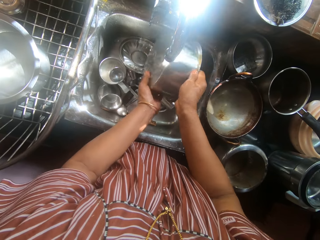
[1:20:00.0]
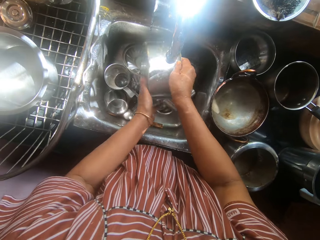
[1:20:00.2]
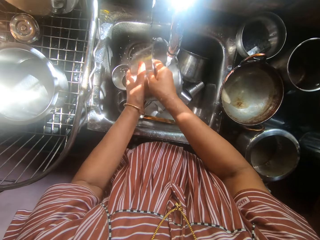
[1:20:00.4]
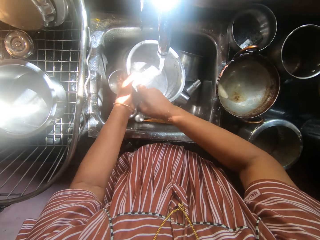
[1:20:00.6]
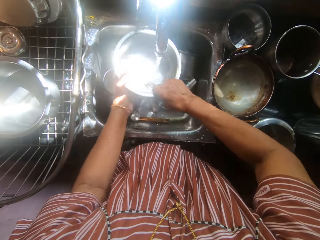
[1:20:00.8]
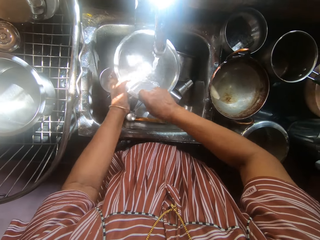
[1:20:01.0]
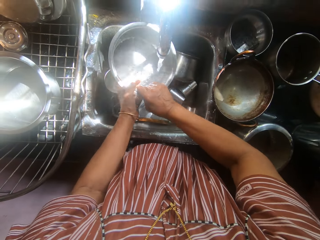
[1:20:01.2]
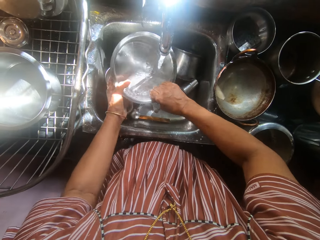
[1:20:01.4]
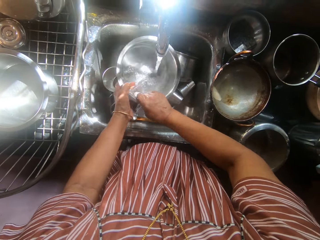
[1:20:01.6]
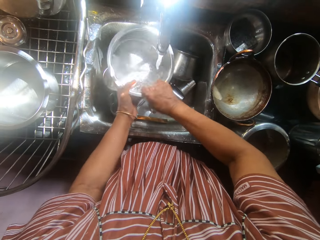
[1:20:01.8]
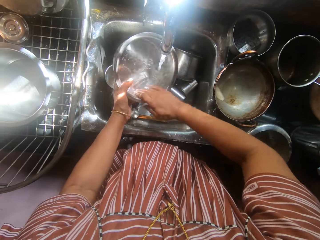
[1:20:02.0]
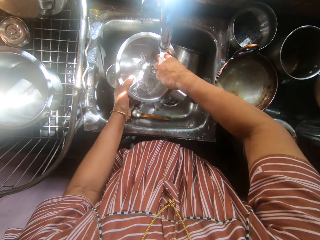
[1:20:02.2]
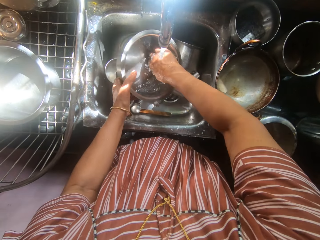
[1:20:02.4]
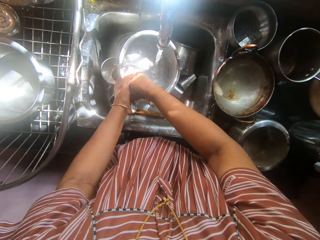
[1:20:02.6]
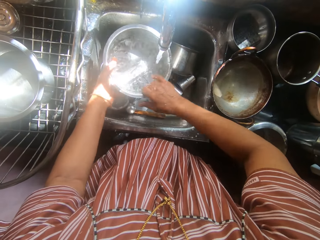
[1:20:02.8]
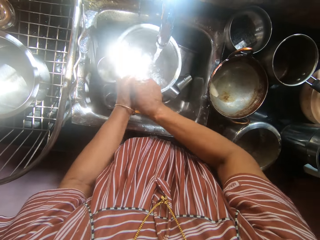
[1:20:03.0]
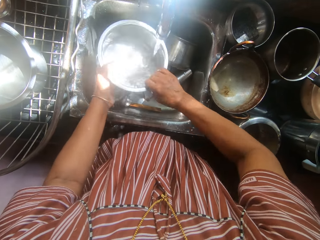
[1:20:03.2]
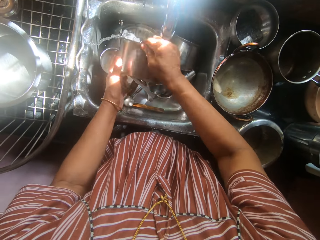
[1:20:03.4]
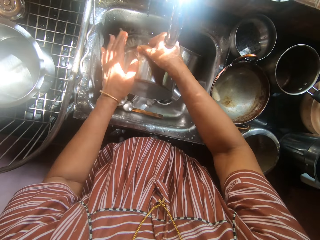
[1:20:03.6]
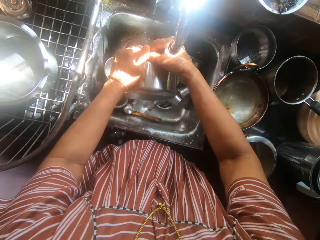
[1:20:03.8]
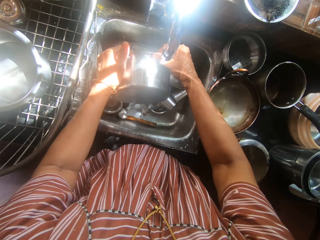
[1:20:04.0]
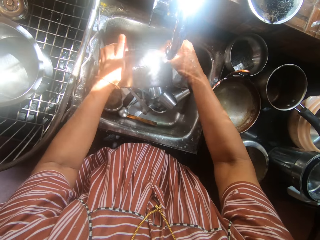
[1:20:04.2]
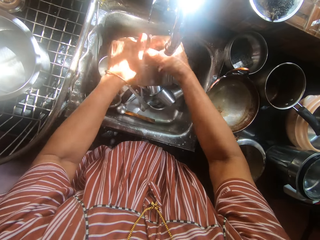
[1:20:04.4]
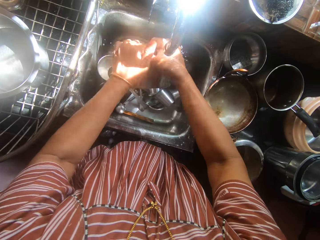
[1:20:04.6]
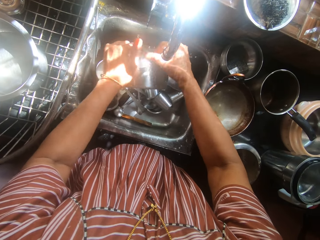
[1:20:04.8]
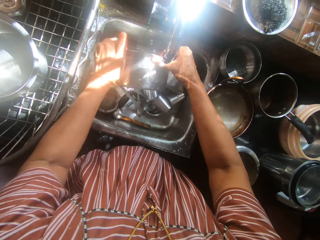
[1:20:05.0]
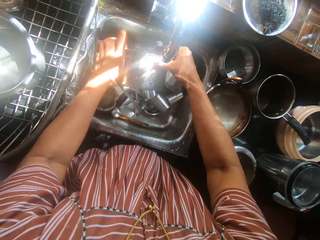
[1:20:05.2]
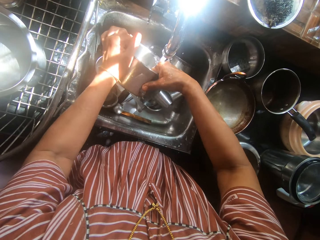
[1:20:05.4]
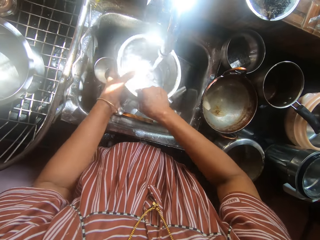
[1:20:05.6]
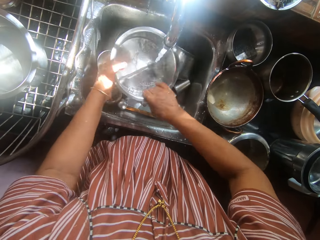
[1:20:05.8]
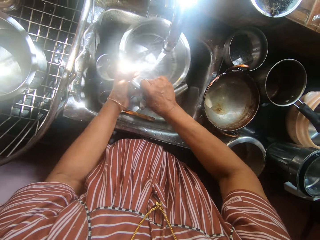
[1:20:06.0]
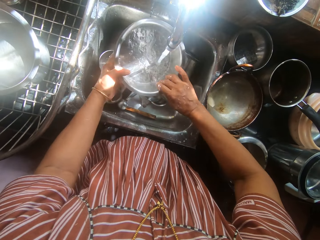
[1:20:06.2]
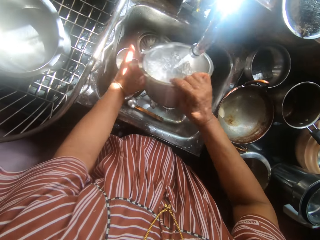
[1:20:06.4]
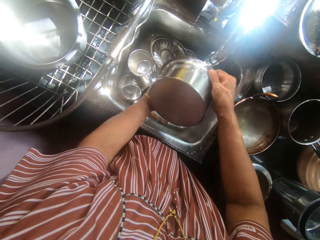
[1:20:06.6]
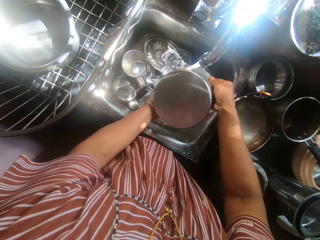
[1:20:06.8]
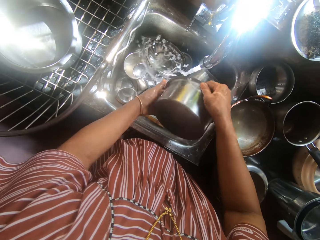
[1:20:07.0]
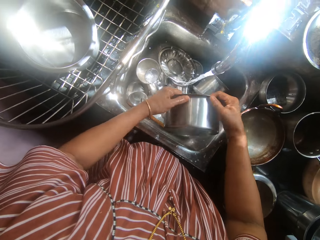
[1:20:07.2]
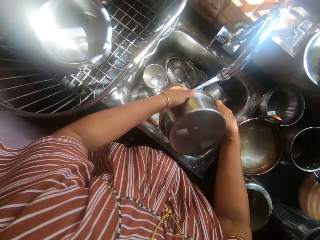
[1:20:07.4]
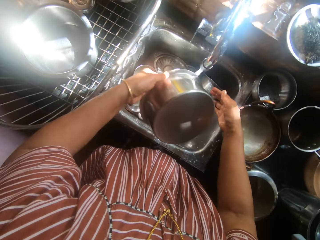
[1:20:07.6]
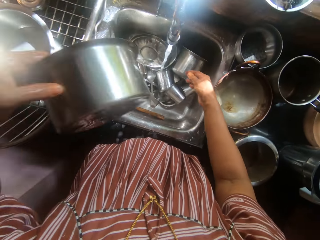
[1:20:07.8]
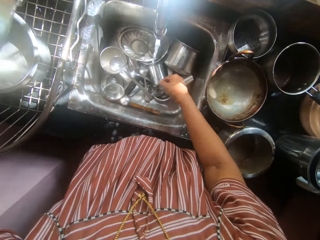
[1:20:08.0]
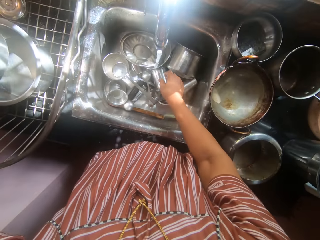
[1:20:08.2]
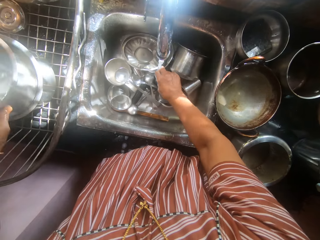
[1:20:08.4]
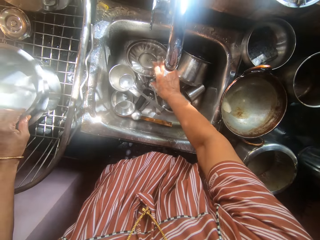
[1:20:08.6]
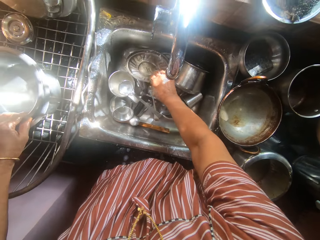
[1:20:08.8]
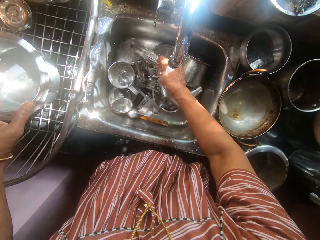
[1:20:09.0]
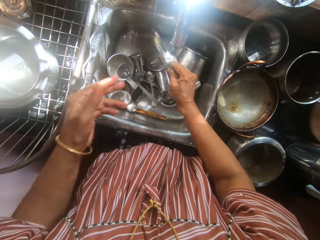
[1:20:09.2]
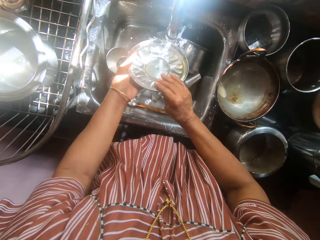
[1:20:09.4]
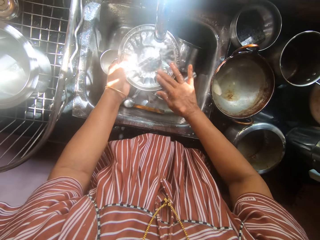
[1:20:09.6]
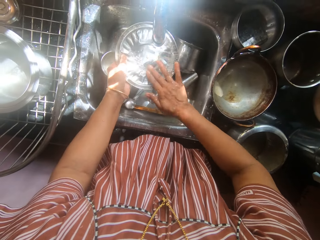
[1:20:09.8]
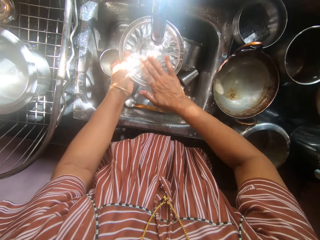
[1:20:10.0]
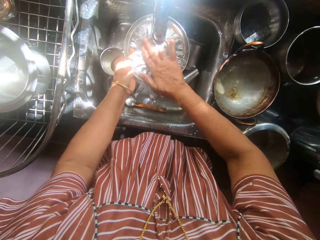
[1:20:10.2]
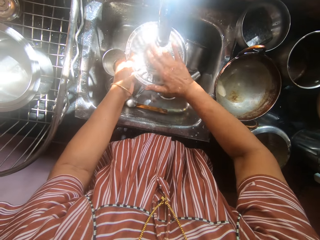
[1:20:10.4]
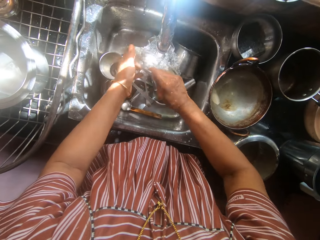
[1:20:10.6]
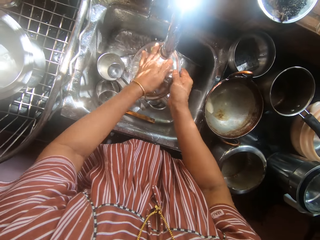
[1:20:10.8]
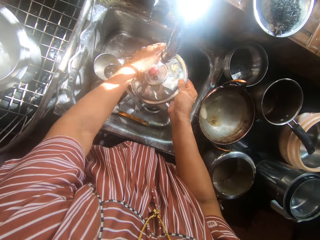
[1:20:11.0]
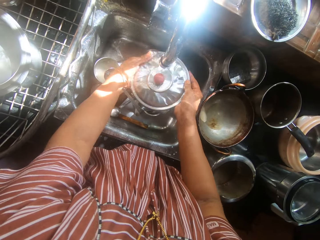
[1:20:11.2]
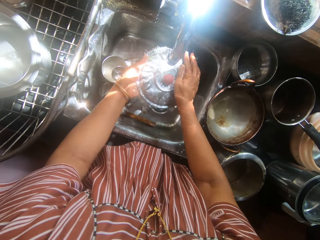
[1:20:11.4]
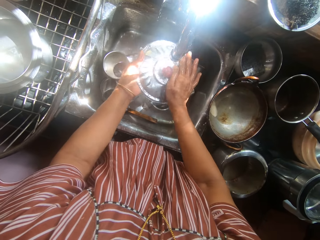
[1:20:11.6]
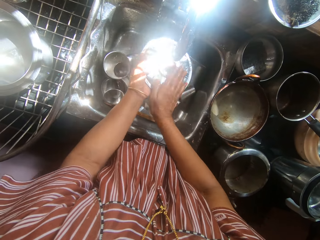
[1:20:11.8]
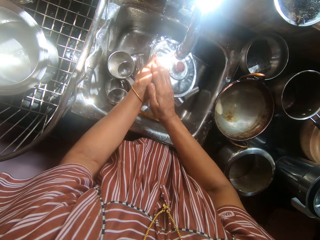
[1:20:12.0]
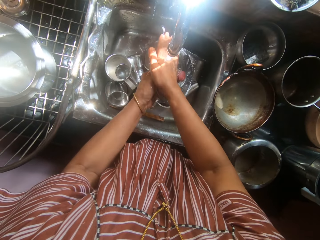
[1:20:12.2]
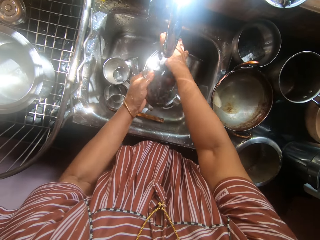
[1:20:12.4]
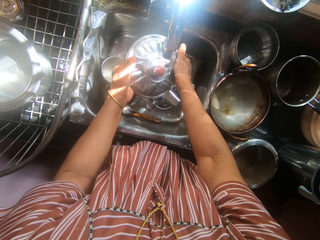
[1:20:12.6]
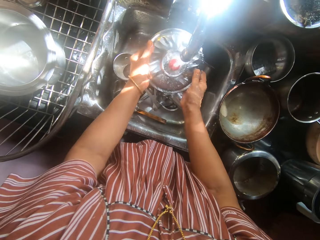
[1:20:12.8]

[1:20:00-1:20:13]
The camera wearer drops the dish into the plate rack on the kitchen table with her left hand. She picks up another dish from the sink with her right hand. She rinses the soap off the dish with both hands.

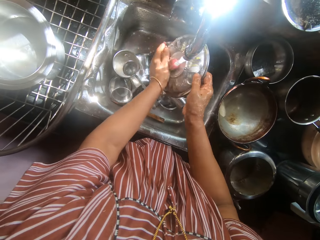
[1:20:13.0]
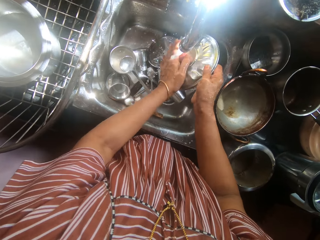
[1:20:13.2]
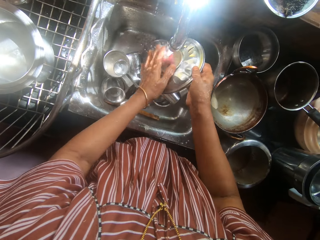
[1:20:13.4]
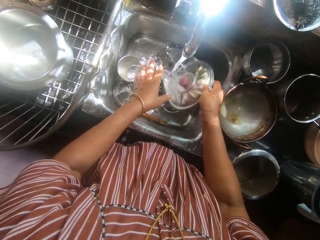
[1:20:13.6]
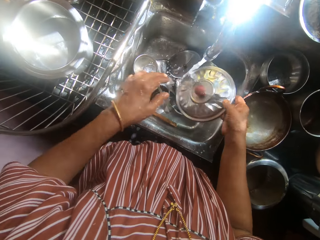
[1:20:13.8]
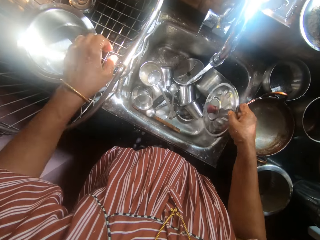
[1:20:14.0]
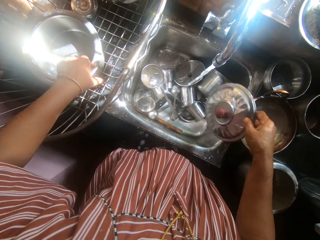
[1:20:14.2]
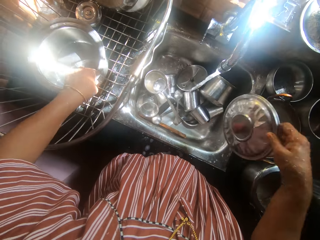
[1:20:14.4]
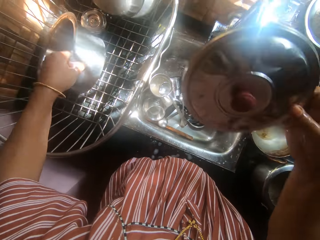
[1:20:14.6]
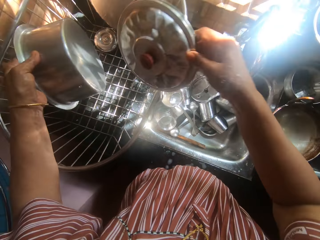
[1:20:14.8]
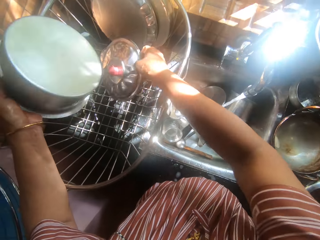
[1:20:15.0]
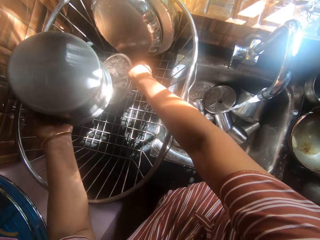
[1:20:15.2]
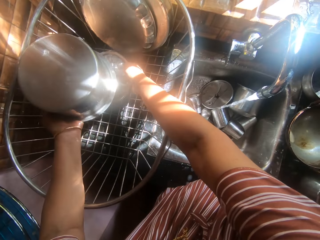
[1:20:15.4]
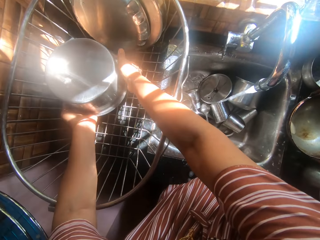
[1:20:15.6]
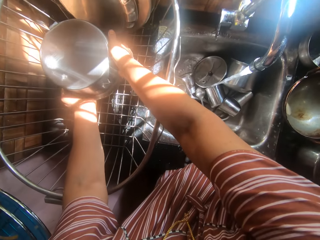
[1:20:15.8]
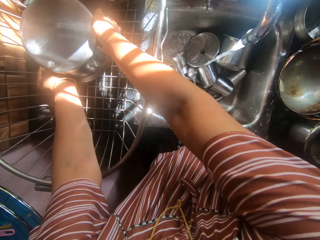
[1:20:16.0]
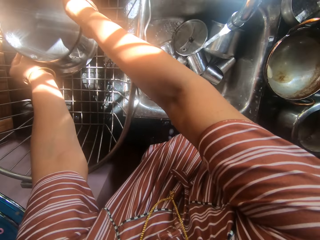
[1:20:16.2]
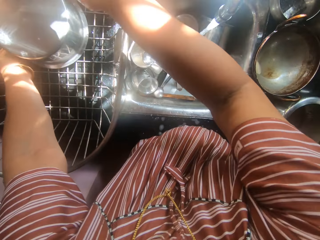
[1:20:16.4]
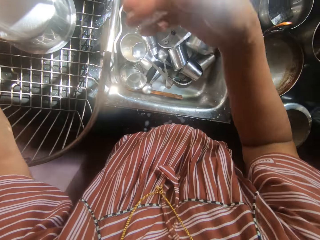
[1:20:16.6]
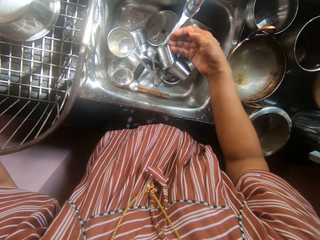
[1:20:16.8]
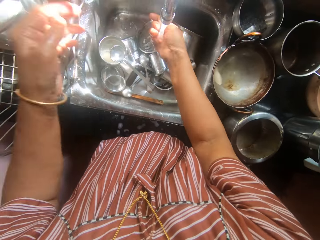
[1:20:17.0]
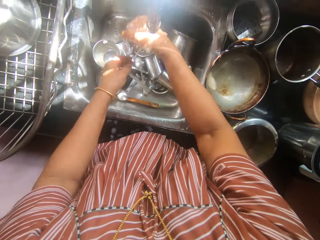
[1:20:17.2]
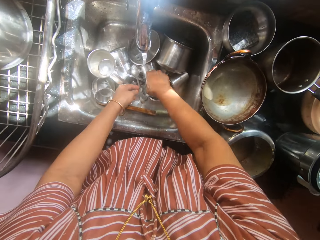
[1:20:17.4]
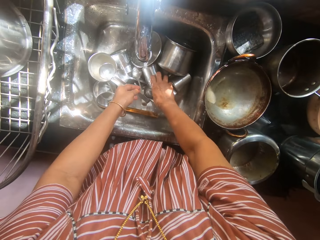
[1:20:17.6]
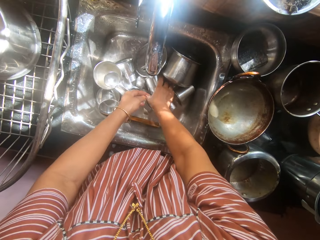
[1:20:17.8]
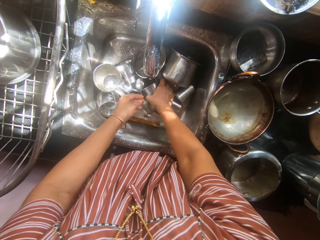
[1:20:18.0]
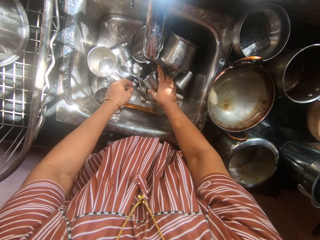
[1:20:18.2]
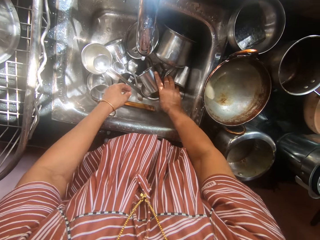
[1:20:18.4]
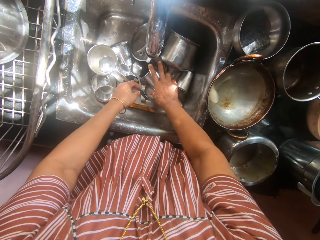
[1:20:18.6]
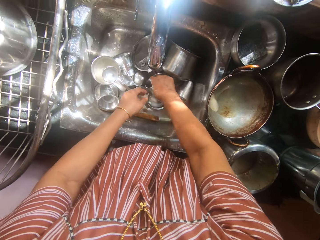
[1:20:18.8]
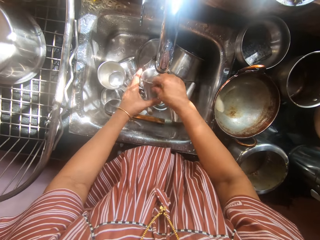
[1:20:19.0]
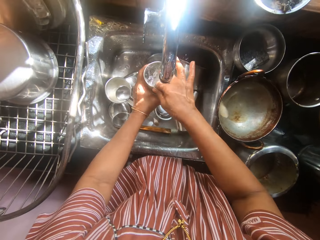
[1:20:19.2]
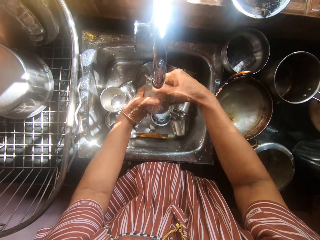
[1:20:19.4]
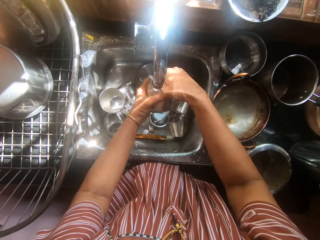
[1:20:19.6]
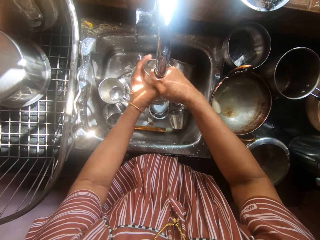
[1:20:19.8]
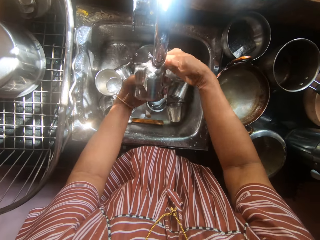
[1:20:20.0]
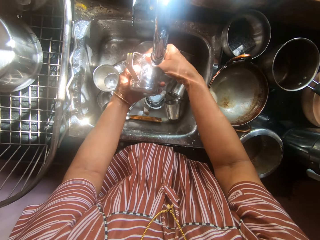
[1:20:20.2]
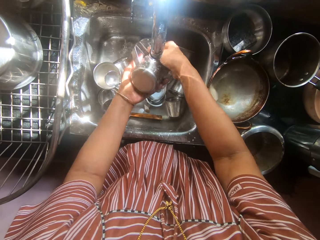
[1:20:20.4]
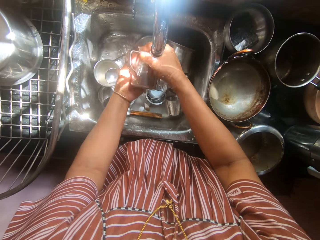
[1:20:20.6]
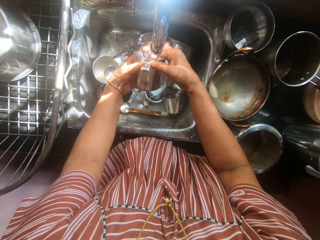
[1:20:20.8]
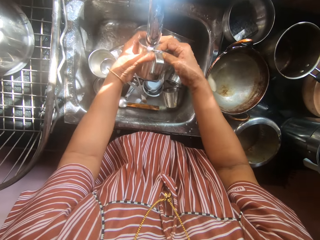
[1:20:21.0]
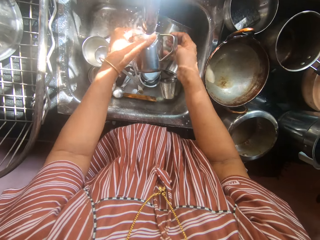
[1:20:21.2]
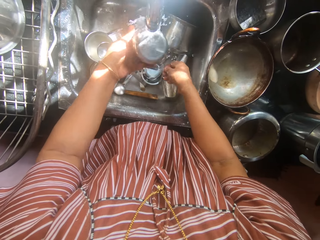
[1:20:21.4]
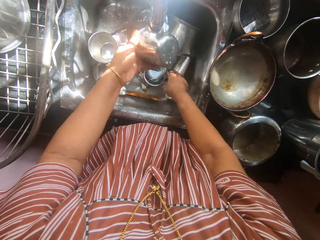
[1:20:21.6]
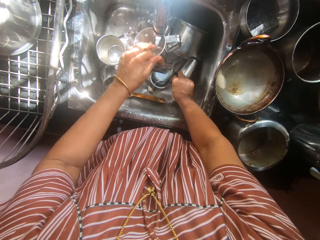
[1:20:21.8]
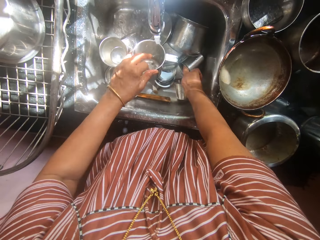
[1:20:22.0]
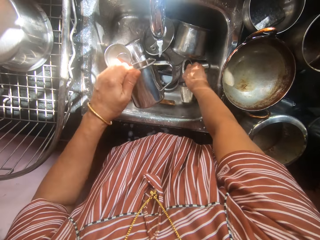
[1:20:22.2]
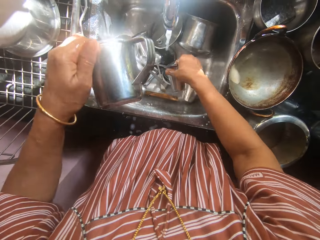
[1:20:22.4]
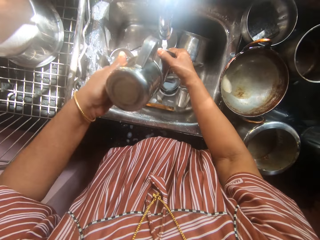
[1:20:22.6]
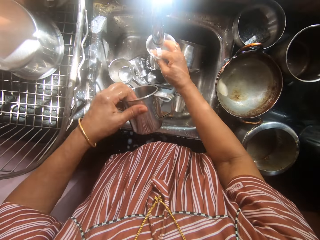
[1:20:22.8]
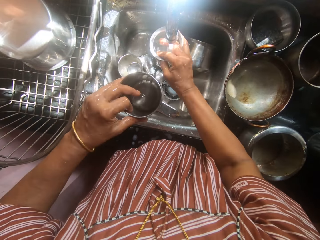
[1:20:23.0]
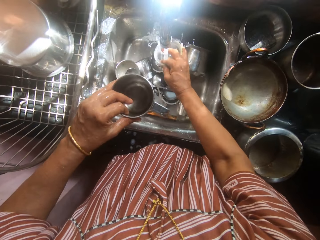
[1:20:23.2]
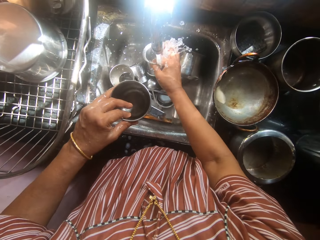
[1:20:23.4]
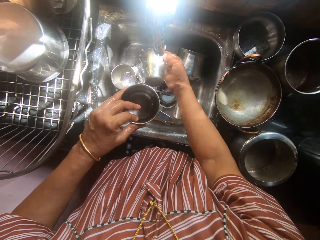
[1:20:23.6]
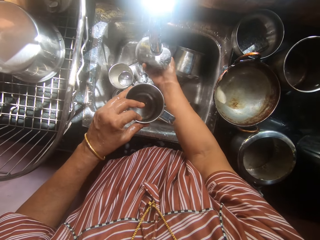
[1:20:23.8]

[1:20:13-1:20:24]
The camera wearer holds the rinsed dish on her right hand. She lifts the dishes on the plate rack with her left hand. She puts the dish in her right hand into the plate rack. She drops the dishes in her right hand into the plate rack with both hands. She cleans her hands. She picks up a cup from the sink with her right hand and rinses the soap off the cup with both hands. She picks up another cup from the sink with her right hand. She rinses the soap off the second cup with her right hand.
